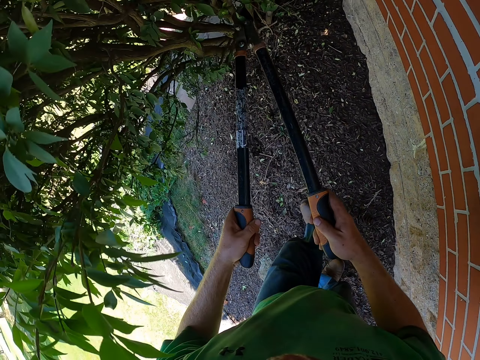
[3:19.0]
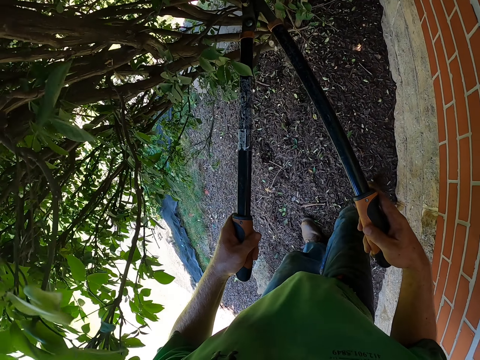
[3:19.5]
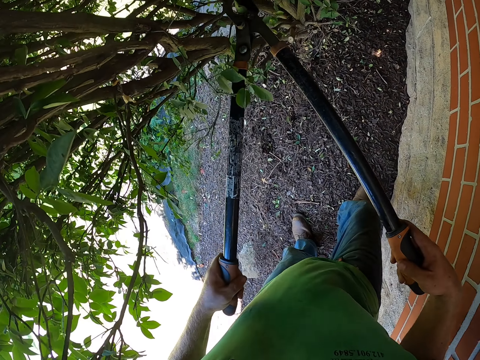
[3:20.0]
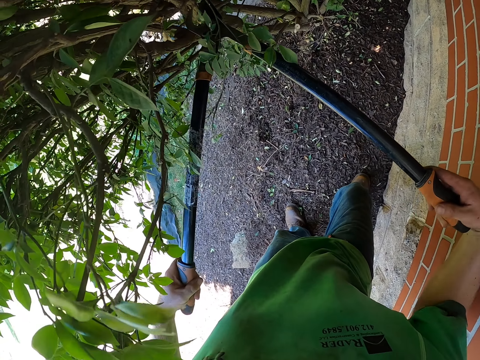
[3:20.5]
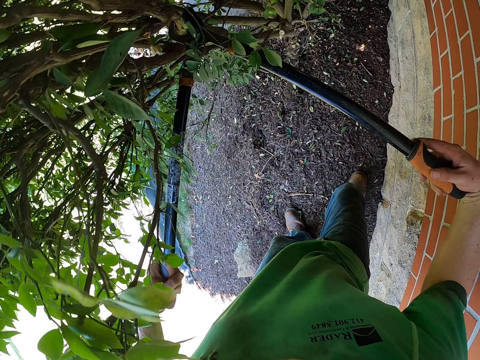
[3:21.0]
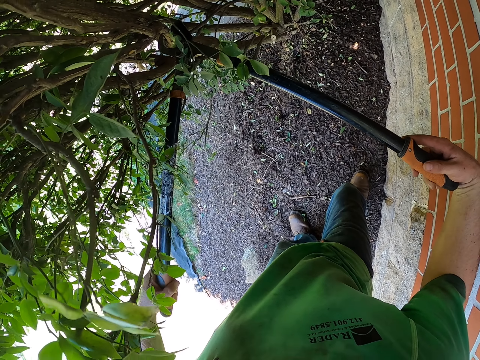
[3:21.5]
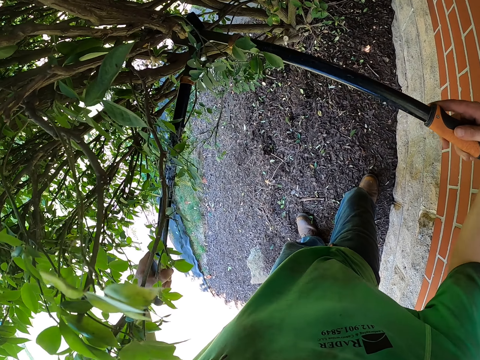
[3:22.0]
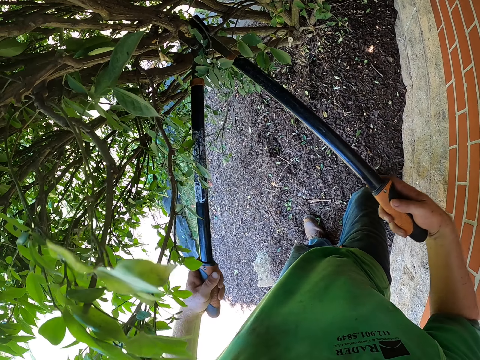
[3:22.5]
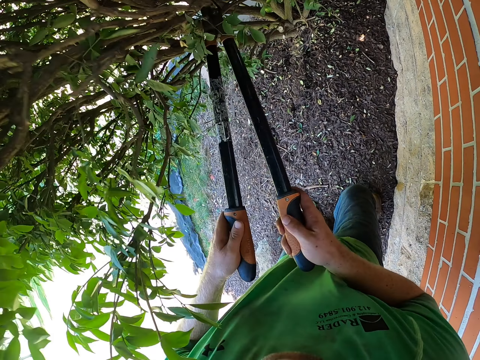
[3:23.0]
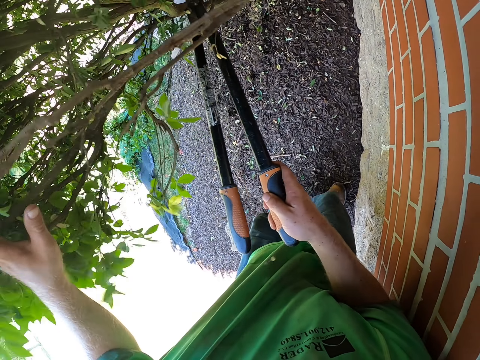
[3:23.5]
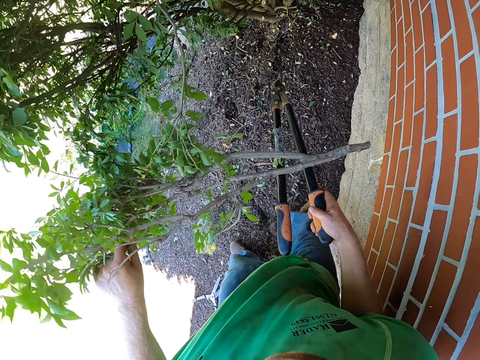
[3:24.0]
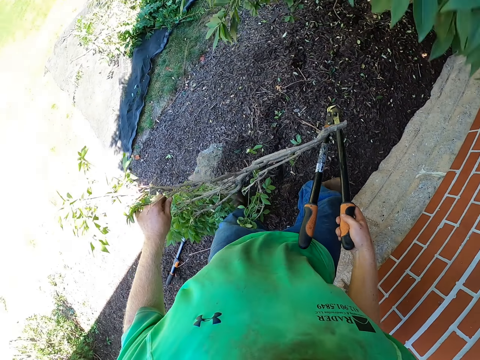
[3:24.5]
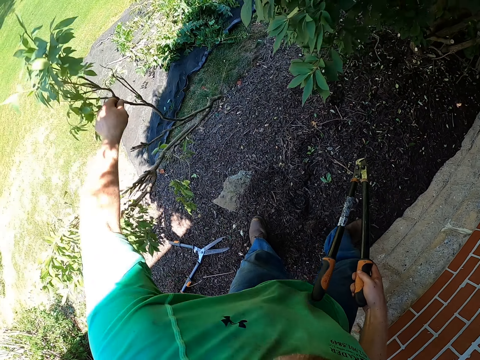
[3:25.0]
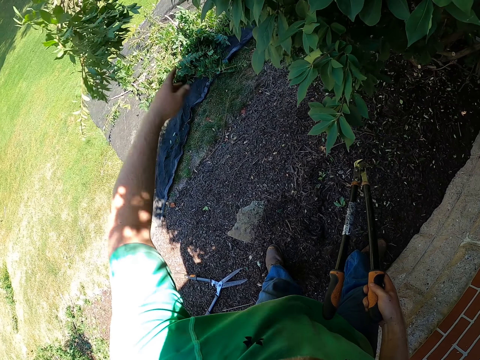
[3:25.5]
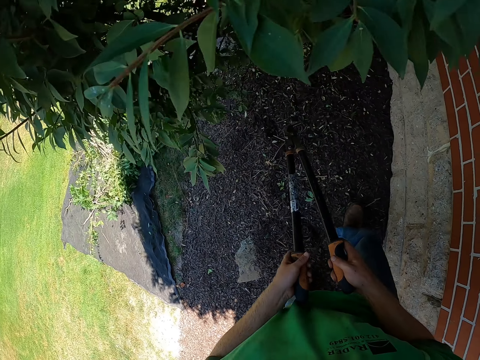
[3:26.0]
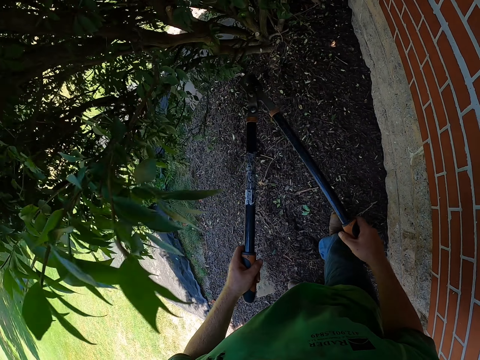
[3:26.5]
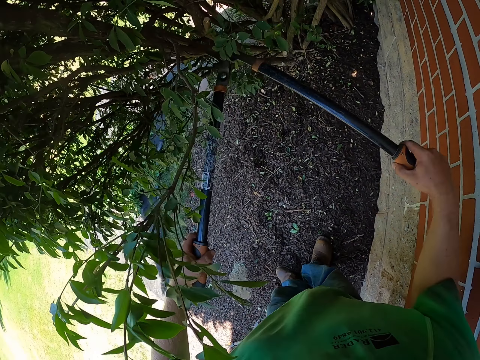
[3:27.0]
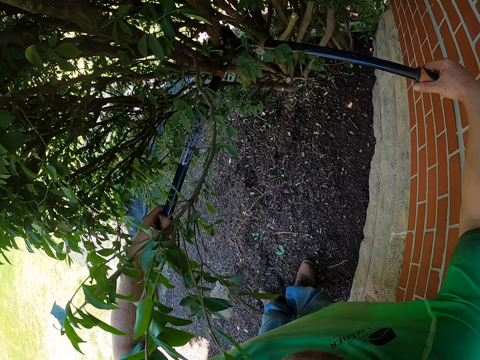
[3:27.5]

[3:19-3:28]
The camera wearer cuts a branch of the tree plant with the garden shear with both hands. He throws the branch of the tree plant in his left hand on the net on the floor.

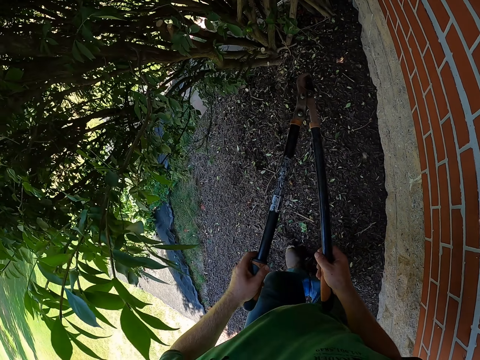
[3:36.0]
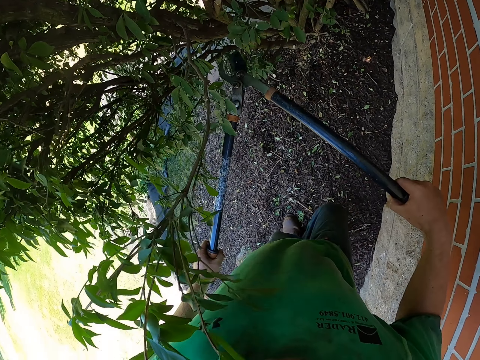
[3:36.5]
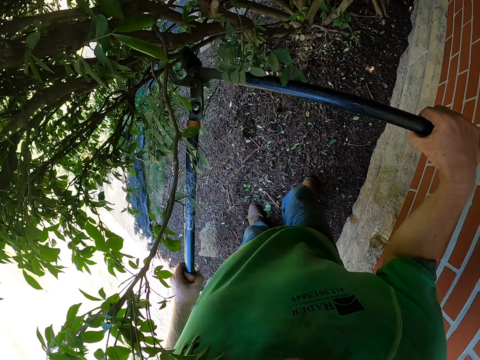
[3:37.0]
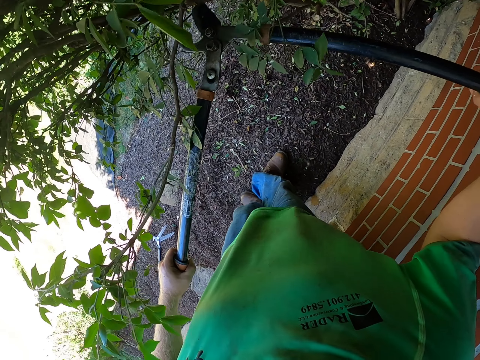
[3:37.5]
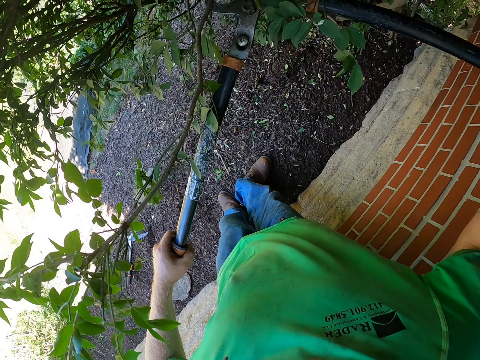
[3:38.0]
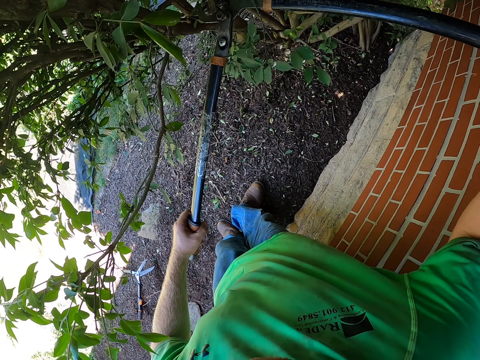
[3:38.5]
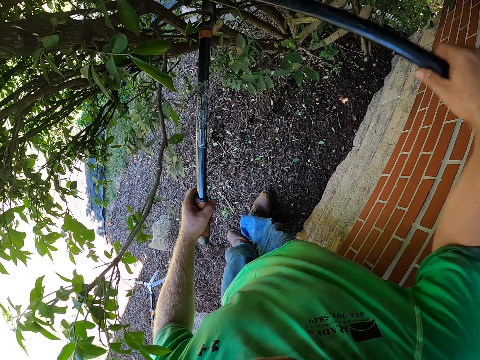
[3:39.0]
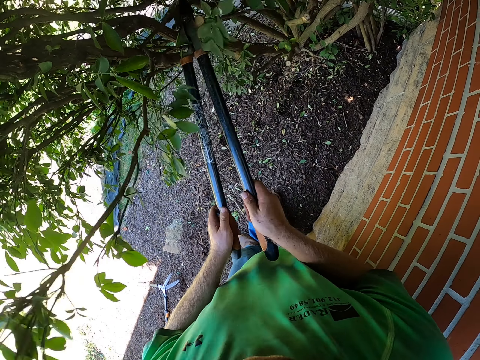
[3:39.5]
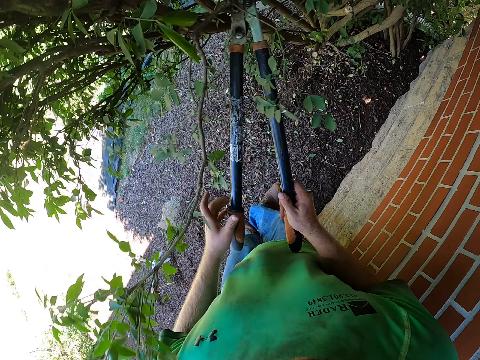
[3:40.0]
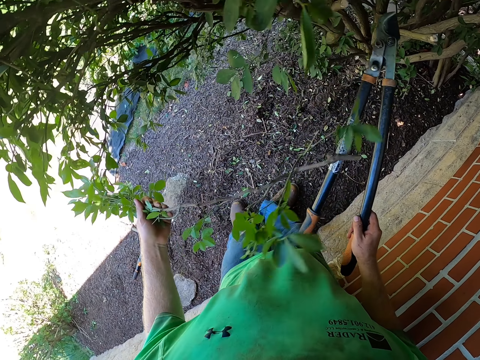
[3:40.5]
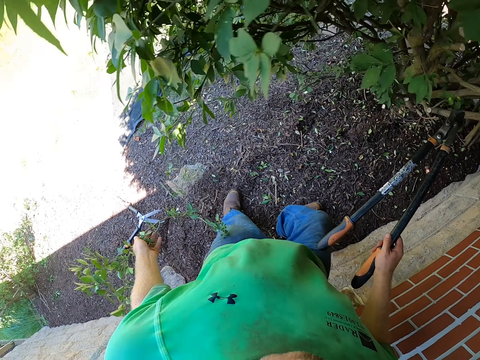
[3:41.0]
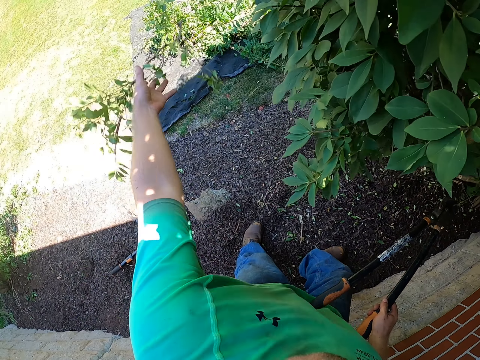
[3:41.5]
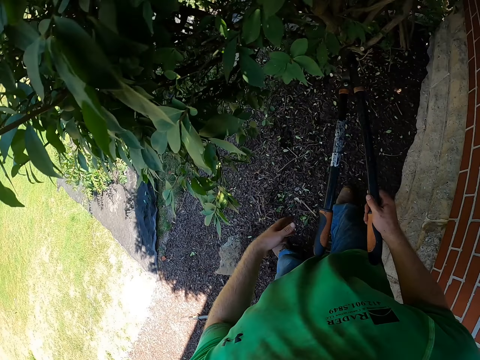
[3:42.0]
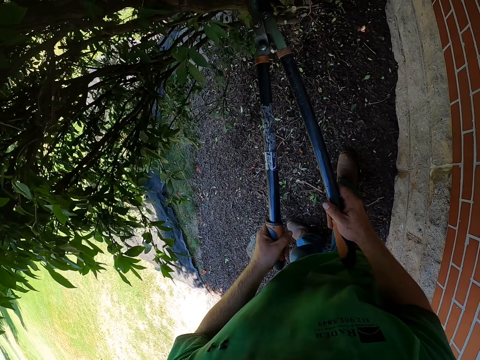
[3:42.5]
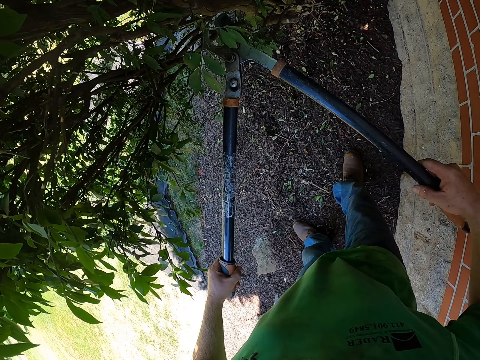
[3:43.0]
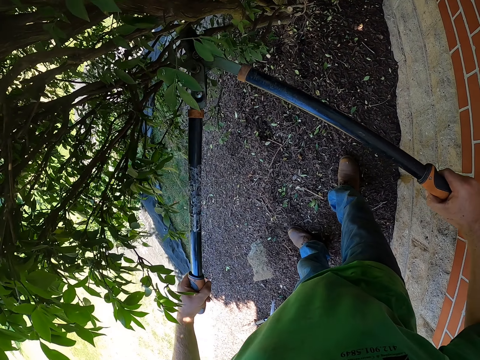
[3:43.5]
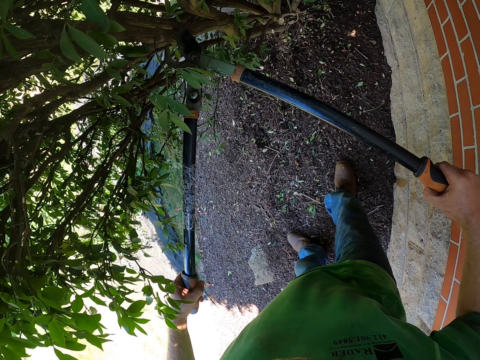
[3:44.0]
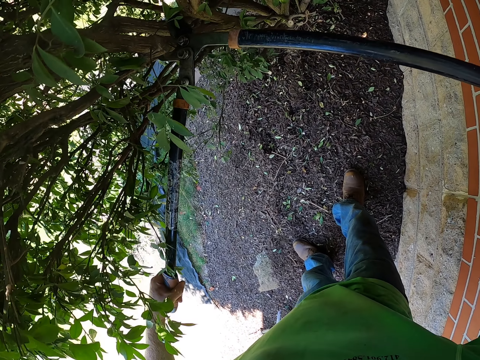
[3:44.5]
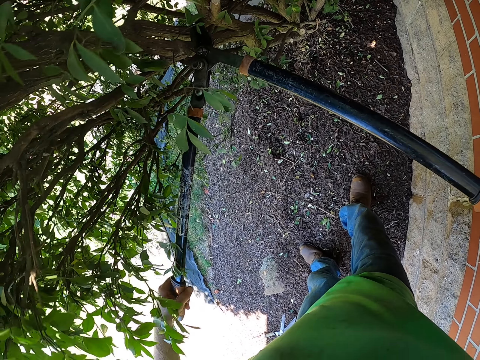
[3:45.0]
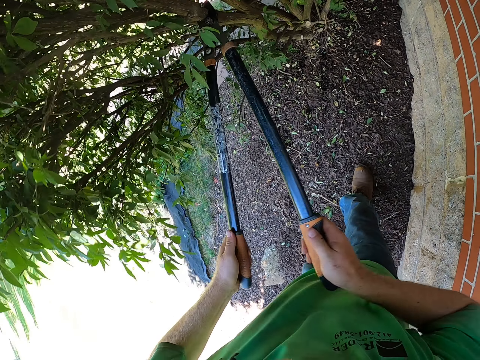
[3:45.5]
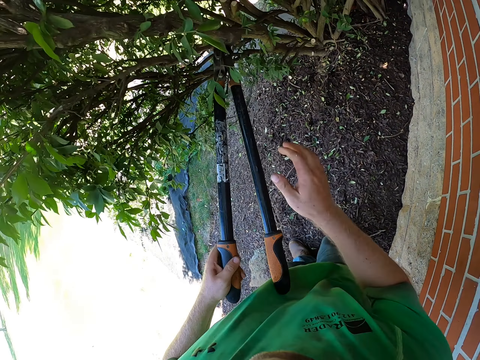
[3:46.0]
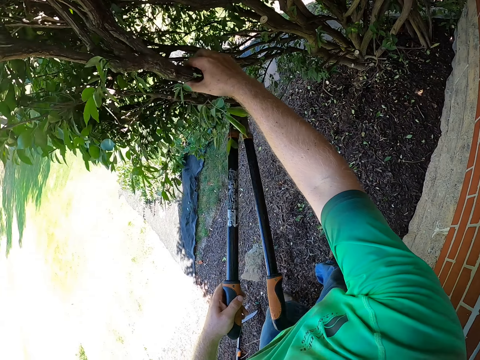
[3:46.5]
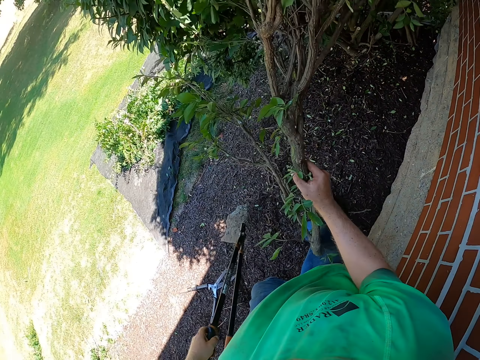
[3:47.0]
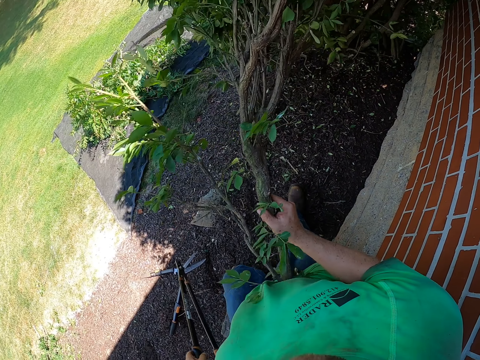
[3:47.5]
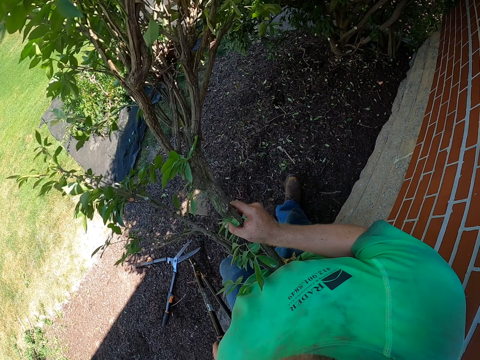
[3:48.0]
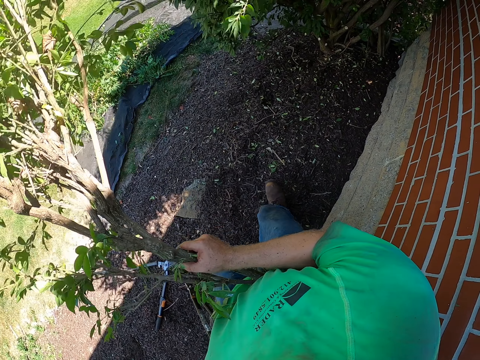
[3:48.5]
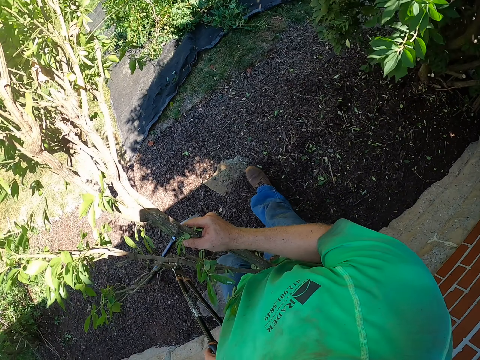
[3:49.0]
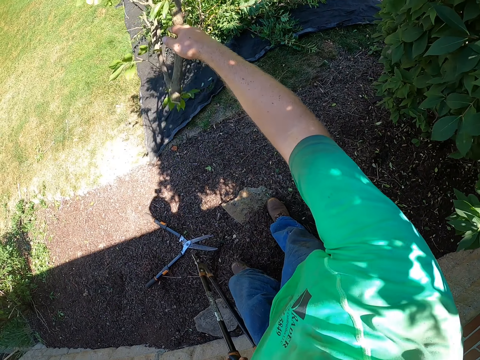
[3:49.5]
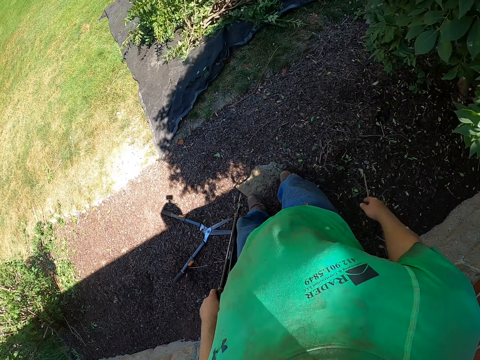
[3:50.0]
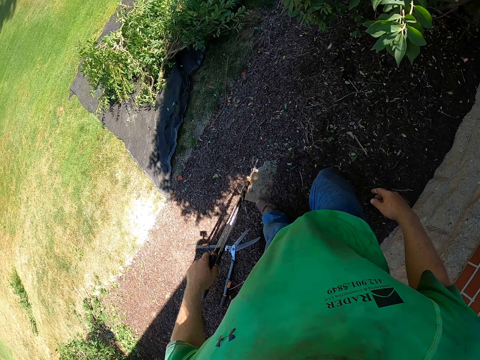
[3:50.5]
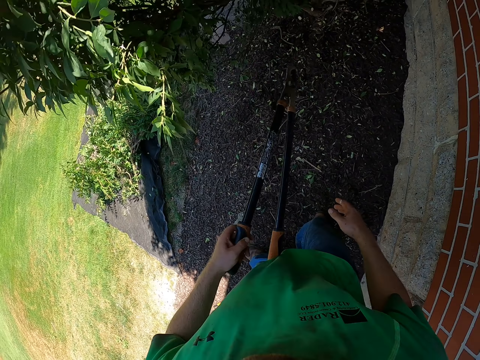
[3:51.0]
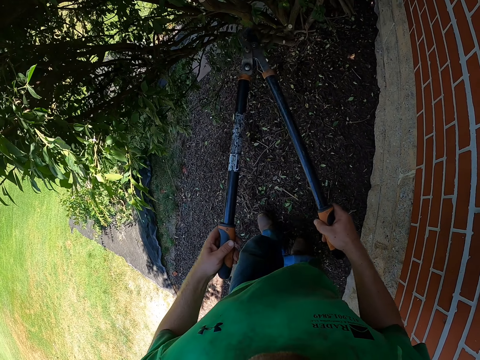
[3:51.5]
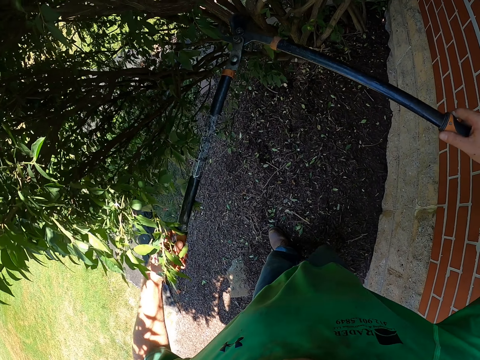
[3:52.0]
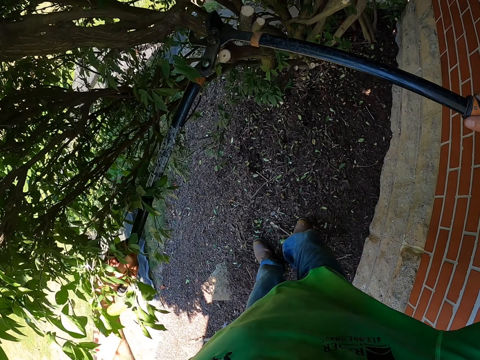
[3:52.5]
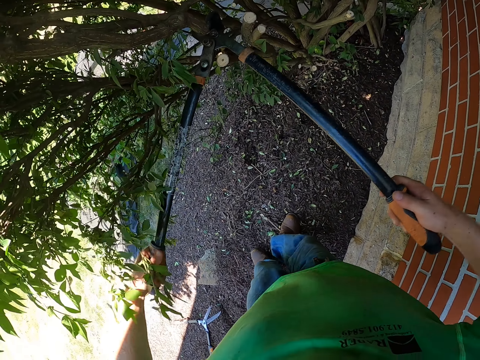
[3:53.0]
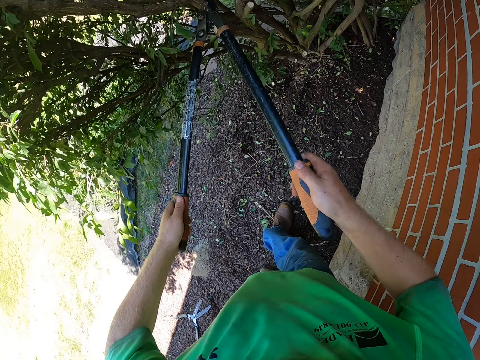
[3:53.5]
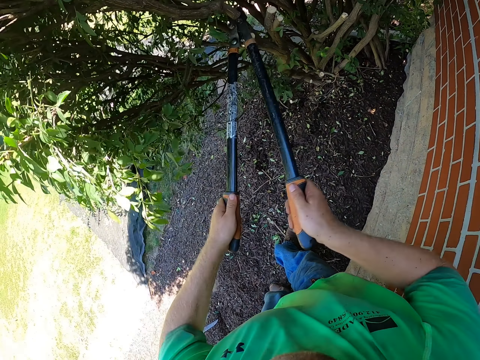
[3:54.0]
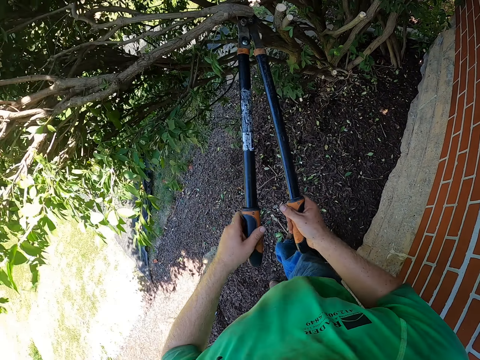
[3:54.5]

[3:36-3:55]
The camera wearer cuts a branch of the tree plant with the garden shear with both hands. He throws the branch of the tree plant in his left hand on the net on the floor. He cuts a branch of the tree plant with the garden shear with both hands. He takes the tree branch. He throws the branch of the tree in his right hand on the net on the floor. He cuts a branch of the tree plant with the garden shear with both hands.
